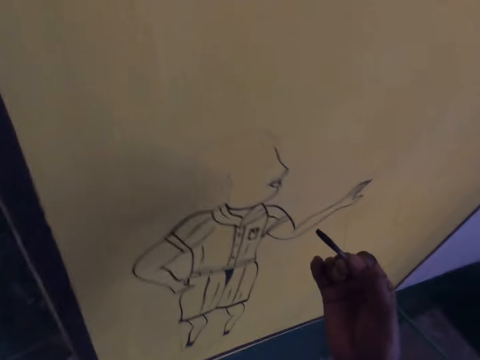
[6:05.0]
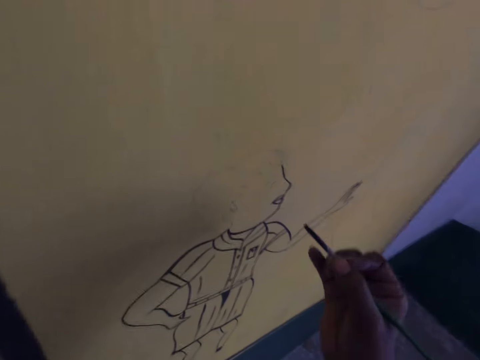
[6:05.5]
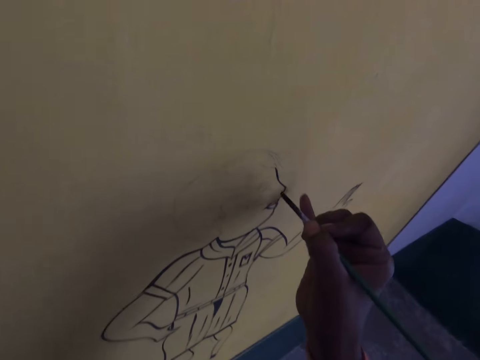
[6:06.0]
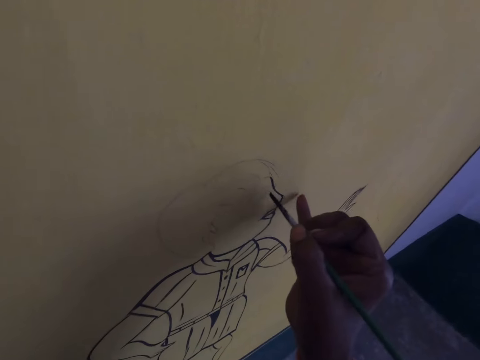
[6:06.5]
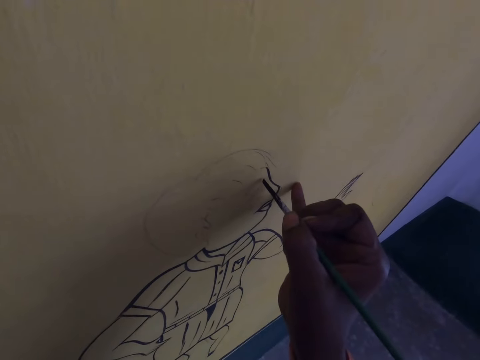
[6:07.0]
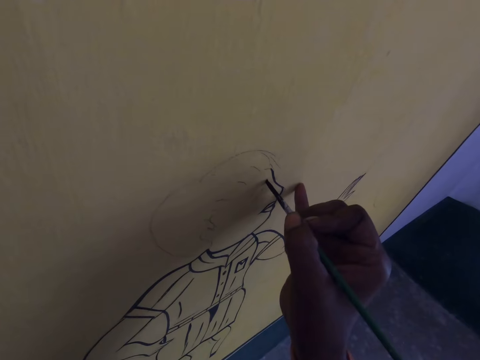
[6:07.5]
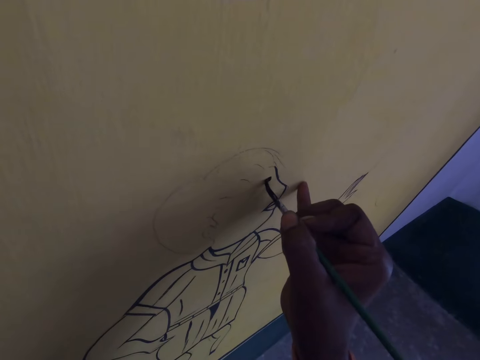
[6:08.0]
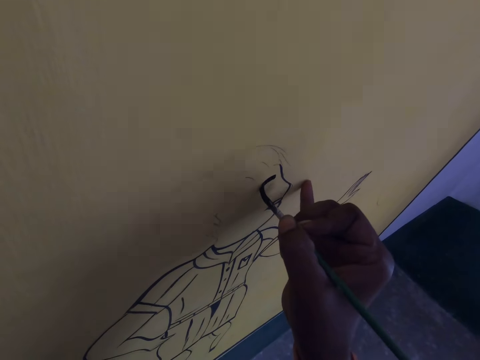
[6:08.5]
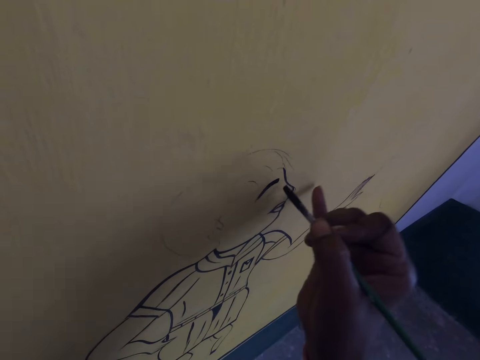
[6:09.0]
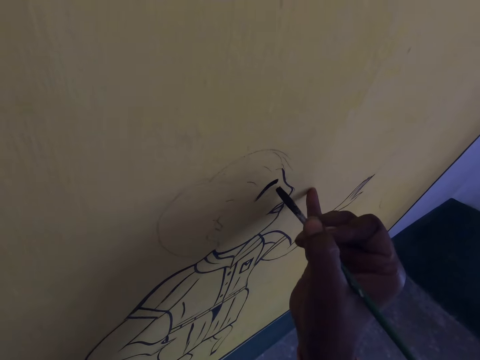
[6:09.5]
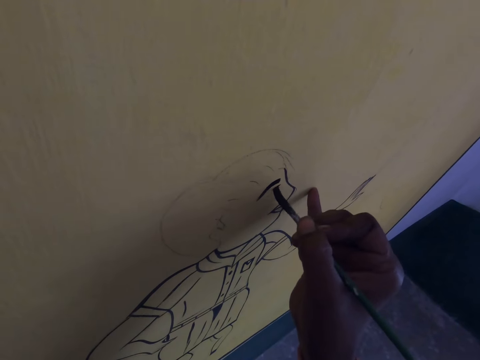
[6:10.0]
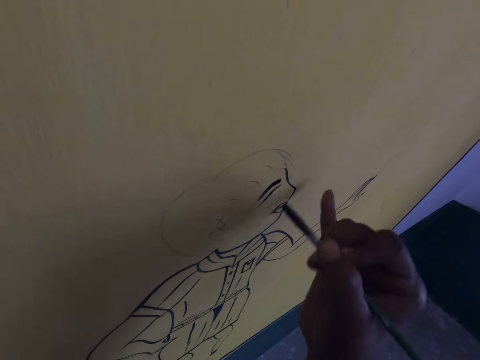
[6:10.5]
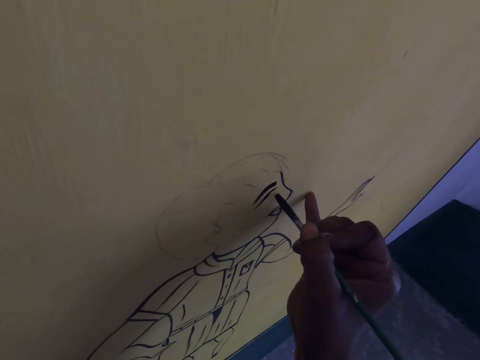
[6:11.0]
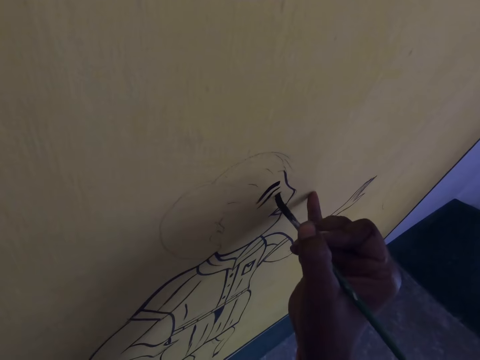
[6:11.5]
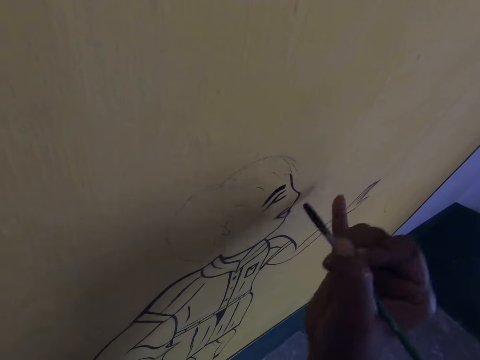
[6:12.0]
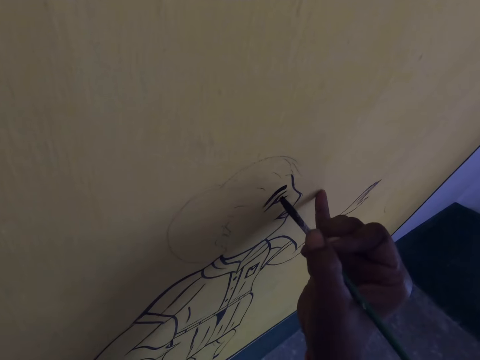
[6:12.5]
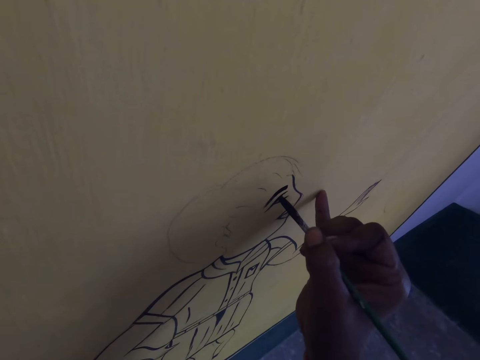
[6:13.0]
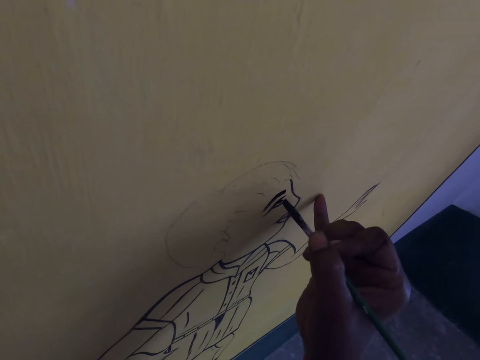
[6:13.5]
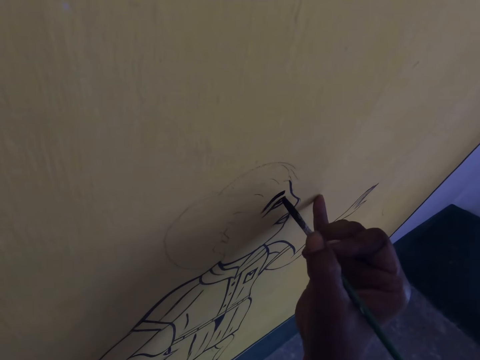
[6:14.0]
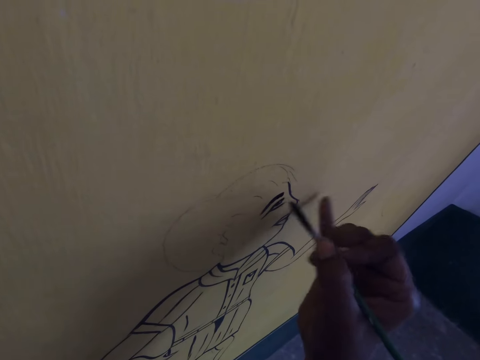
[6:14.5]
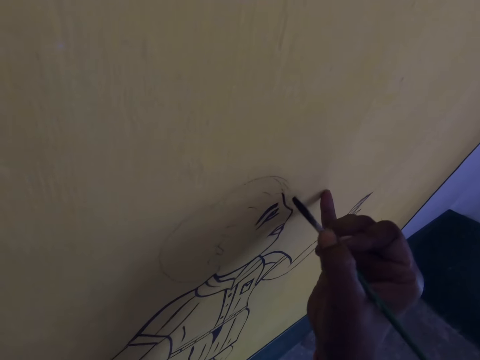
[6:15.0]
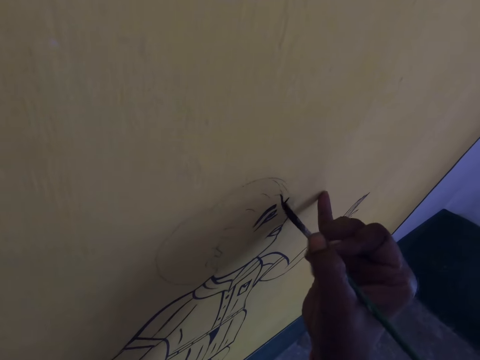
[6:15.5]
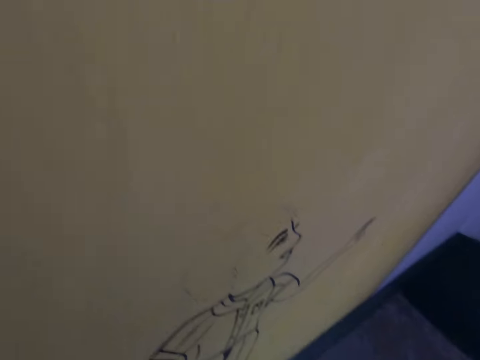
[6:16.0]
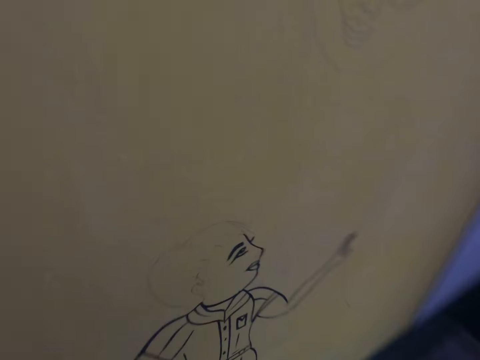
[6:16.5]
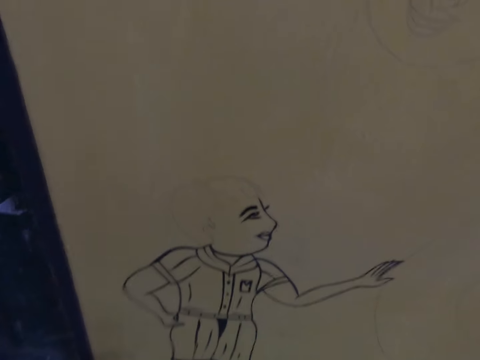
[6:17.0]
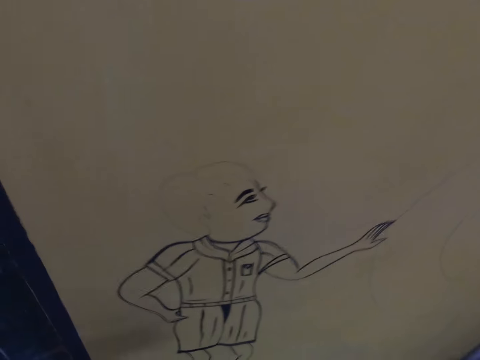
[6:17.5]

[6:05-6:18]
The camera wearer draws on a board using a paintbrush. They draw on the board using the paintbrush repeatedly.

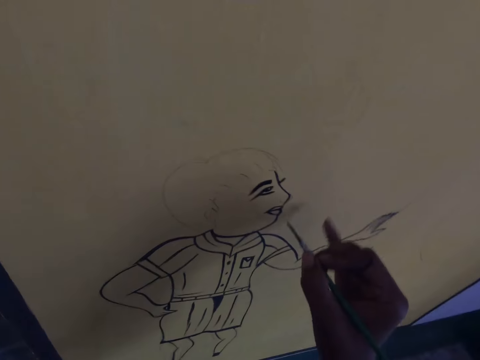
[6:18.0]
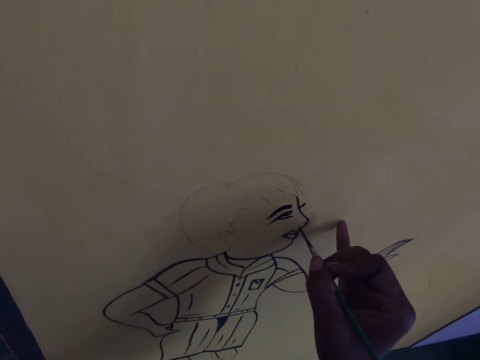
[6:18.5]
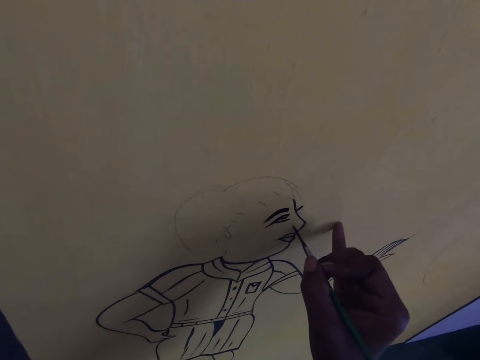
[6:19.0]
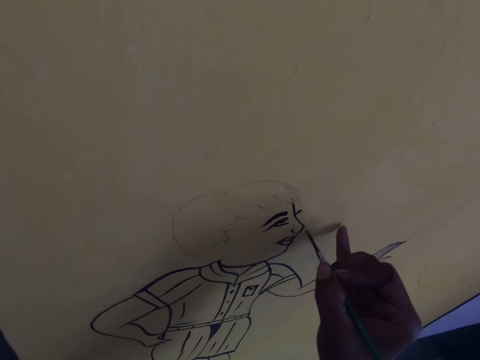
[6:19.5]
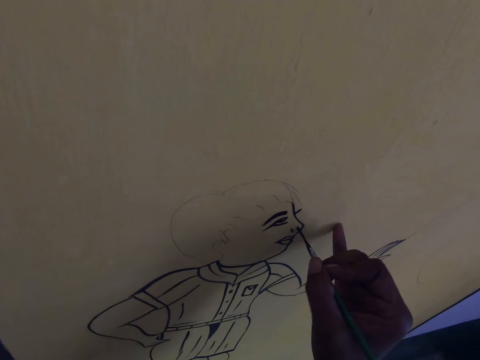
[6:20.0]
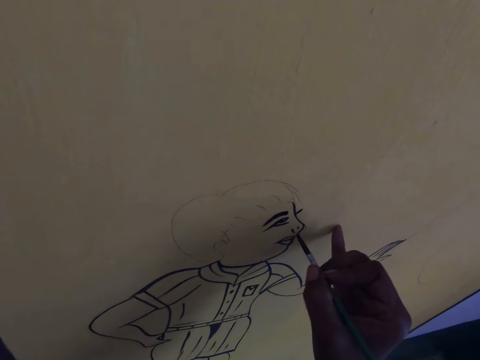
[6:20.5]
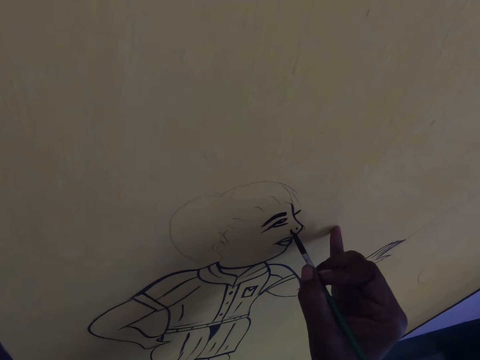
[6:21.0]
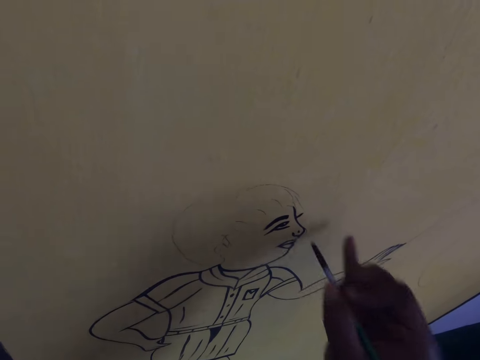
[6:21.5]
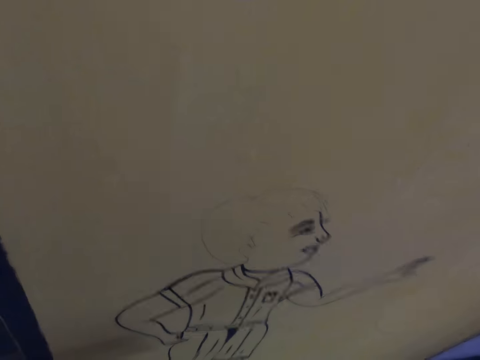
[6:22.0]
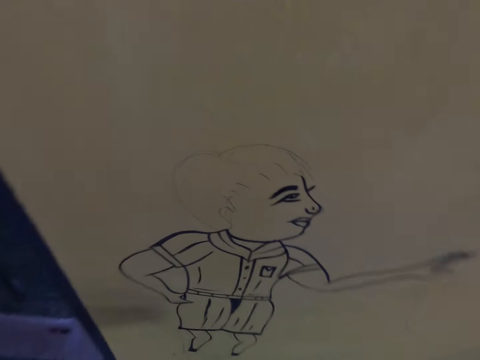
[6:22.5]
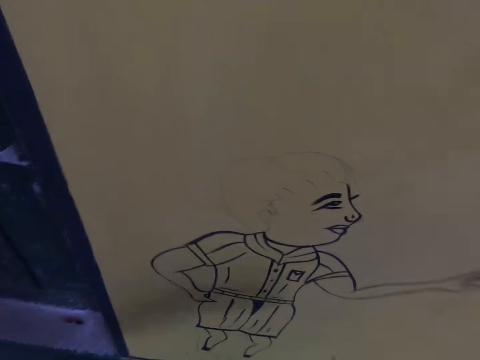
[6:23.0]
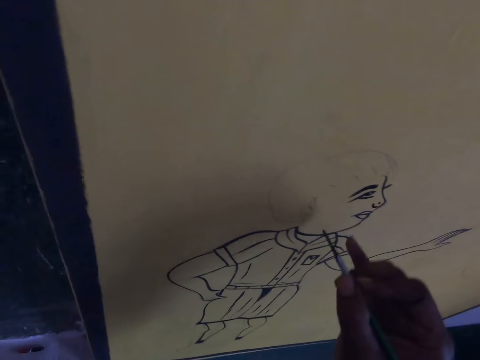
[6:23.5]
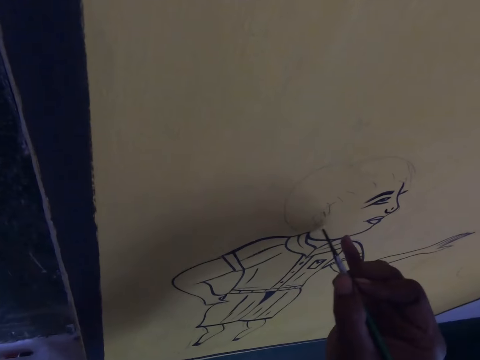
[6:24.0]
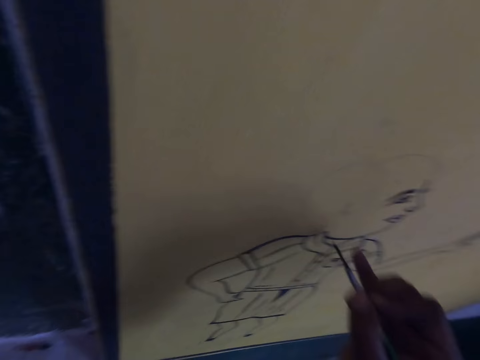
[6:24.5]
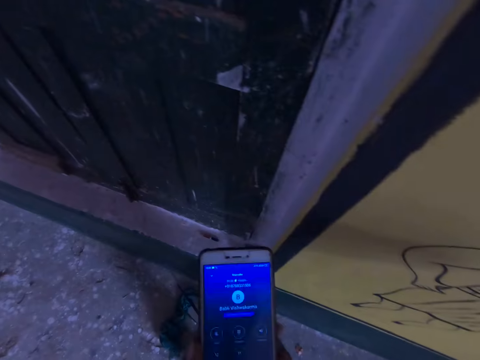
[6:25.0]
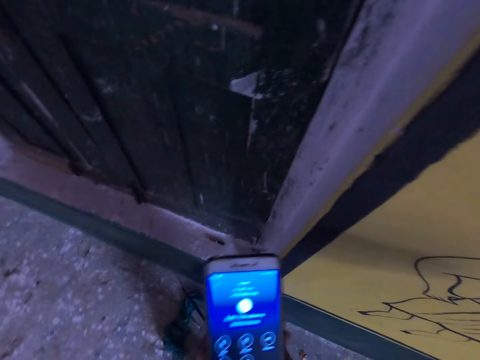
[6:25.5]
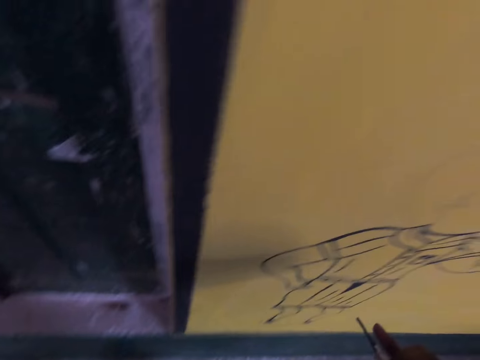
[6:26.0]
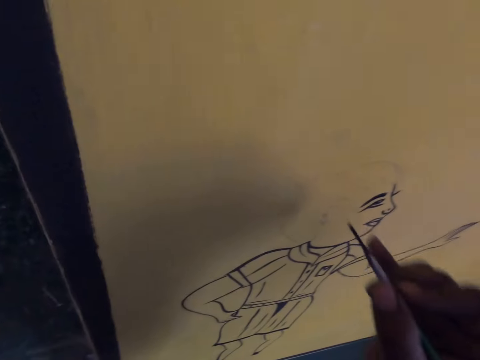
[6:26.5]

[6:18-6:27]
The camera wearer draws on a board using a paintbrush. They draw on the board using the paintbrush repeatedly. They handle a phone.

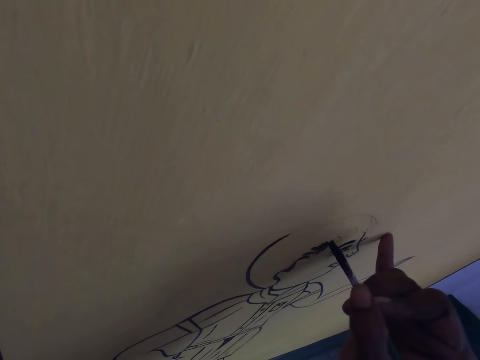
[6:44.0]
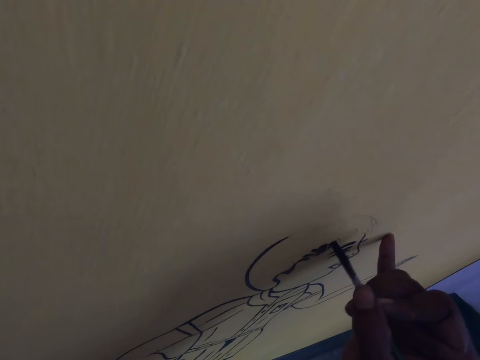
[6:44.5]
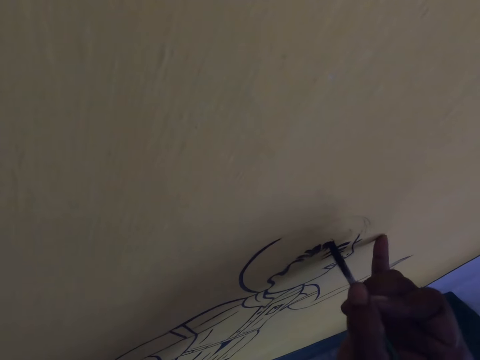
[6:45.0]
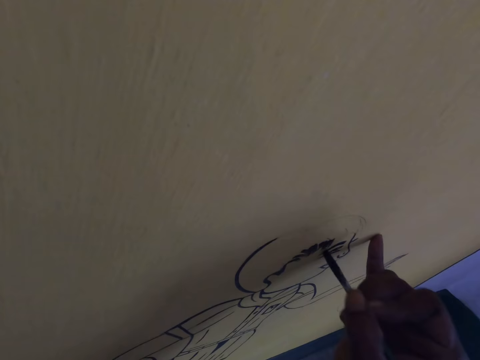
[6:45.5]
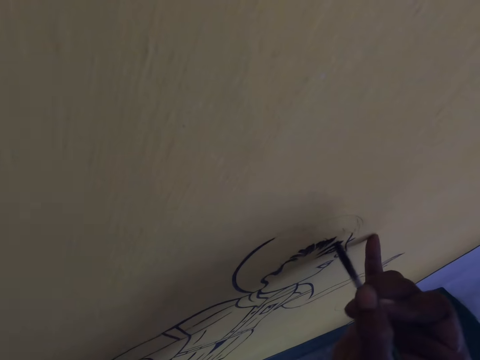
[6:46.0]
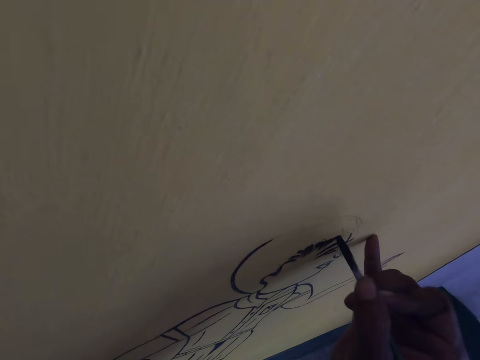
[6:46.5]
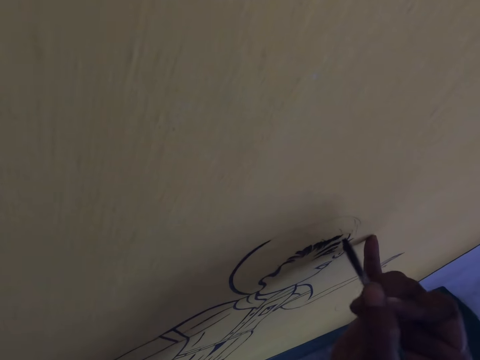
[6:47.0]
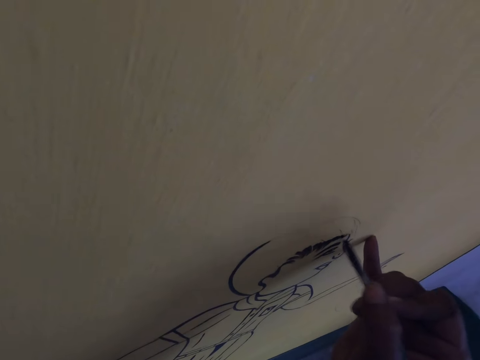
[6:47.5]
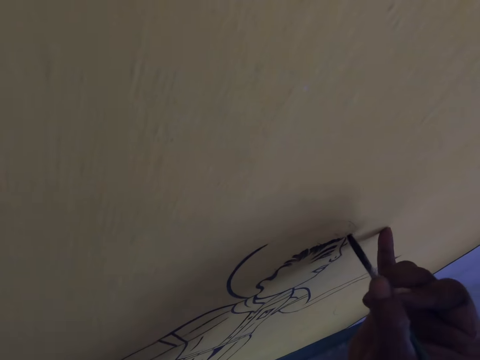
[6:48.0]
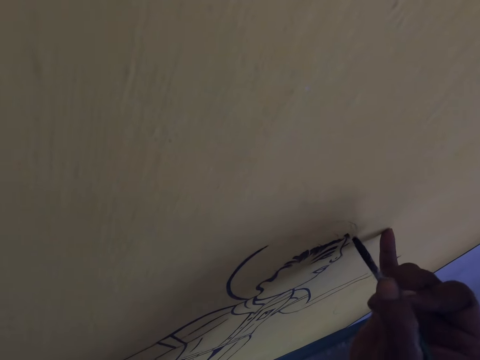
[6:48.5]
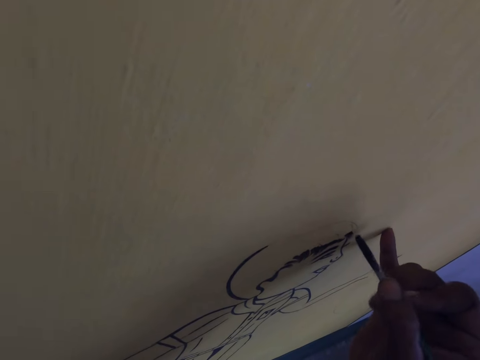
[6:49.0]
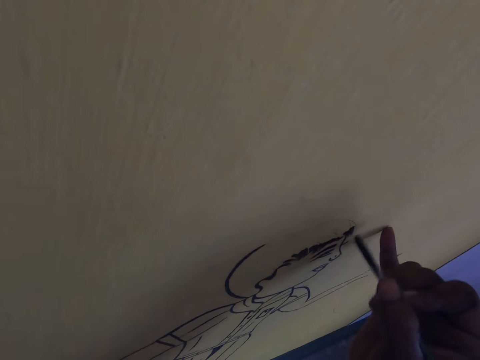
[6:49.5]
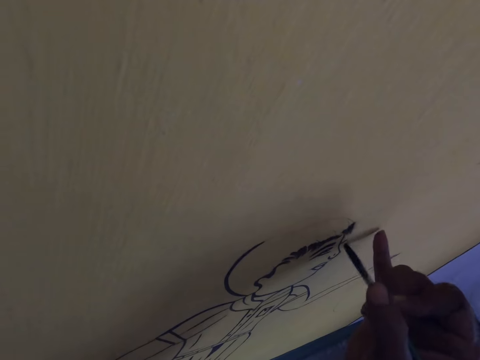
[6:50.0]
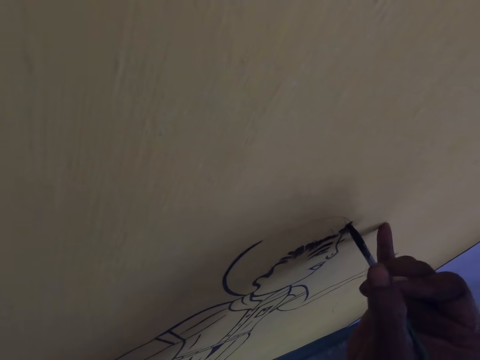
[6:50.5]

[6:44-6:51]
The camera wearer draws on a board using a paintbrush. They draw on the board using the paintbrush repeatedly.
